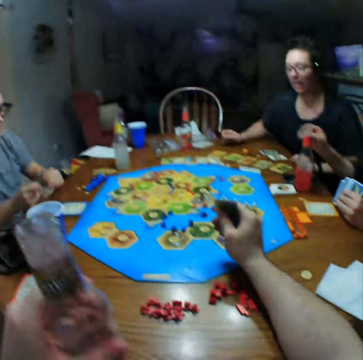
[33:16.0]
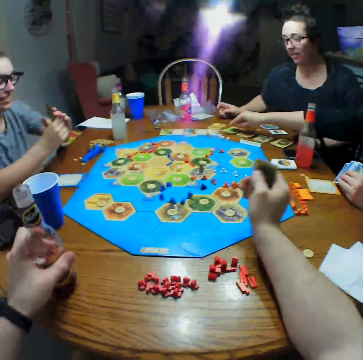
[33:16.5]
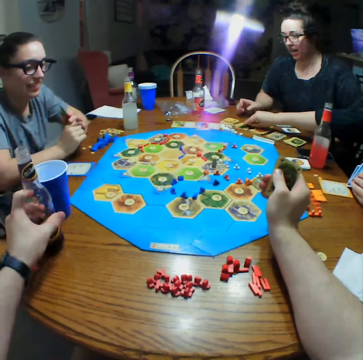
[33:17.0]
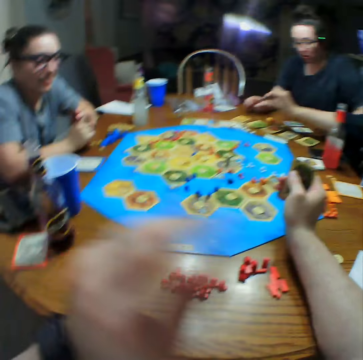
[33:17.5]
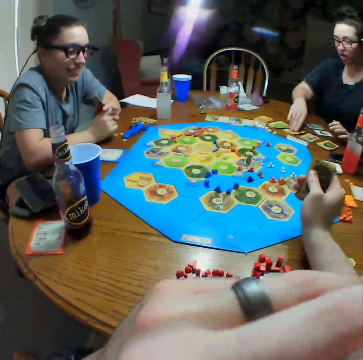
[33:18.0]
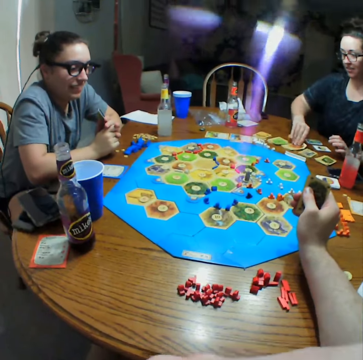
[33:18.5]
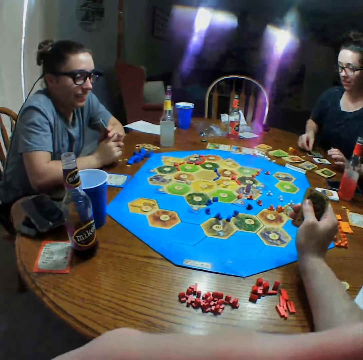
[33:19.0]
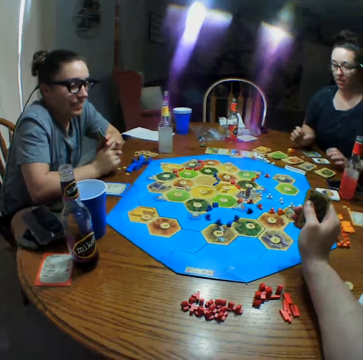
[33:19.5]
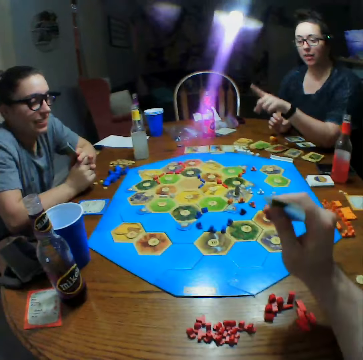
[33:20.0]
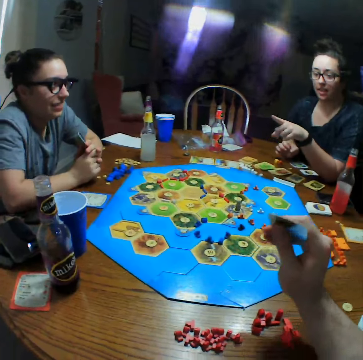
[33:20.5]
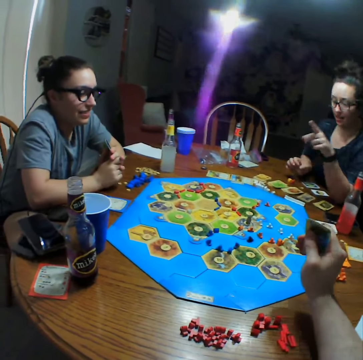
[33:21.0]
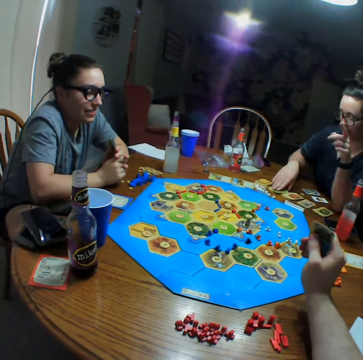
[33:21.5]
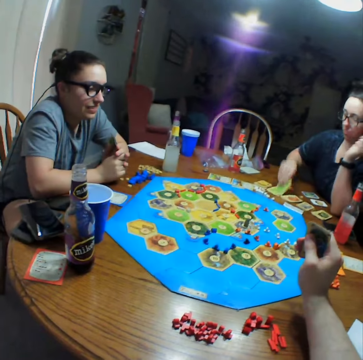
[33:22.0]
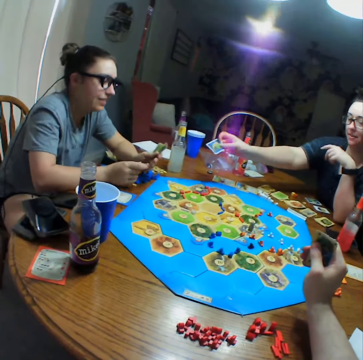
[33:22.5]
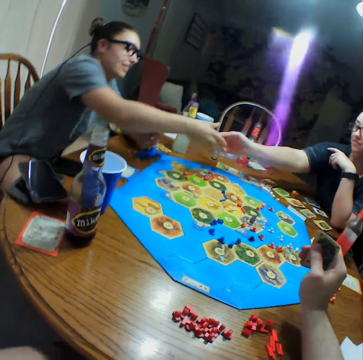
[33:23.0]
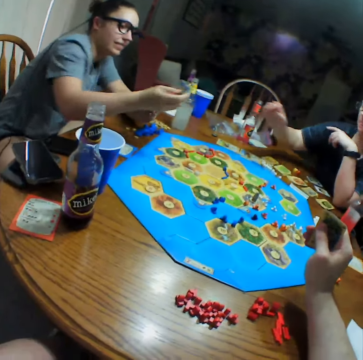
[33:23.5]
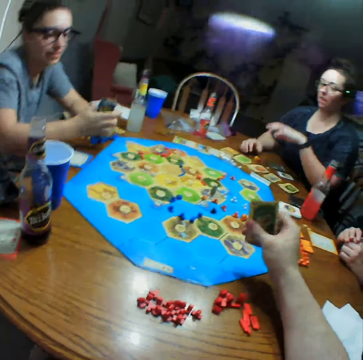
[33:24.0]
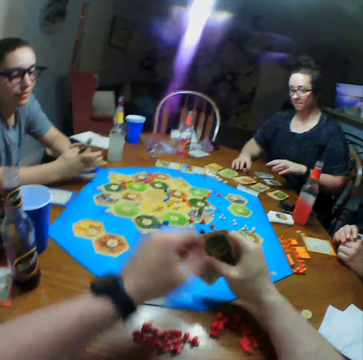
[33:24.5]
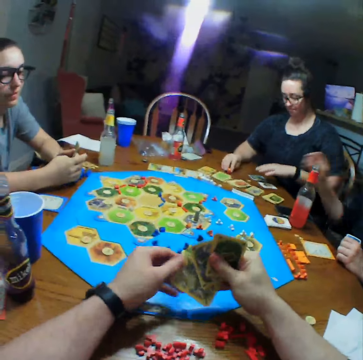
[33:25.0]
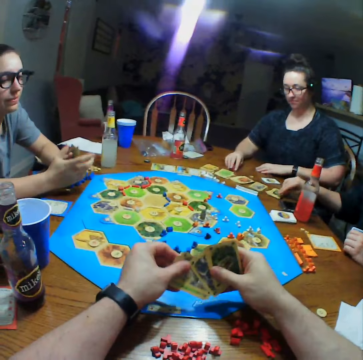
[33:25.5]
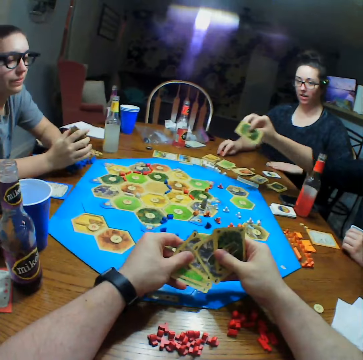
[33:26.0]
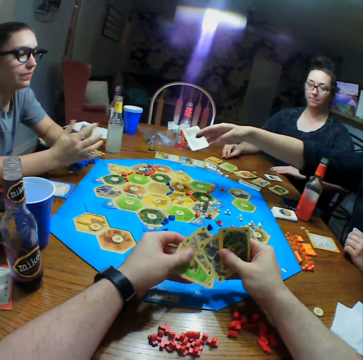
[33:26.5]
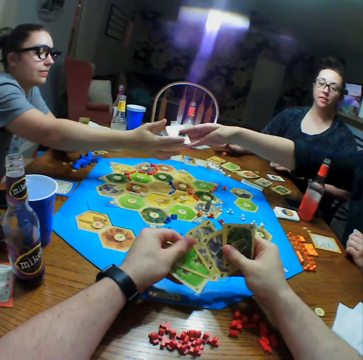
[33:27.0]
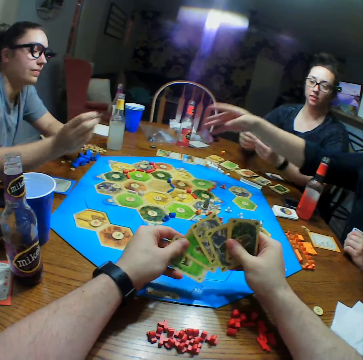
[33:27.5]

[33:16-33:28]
The camera wearer puts the bottle on the table. A person holds cards. The camera wearer touches the mouth. Another person turns a card on the table. The second person picks a card and puts the card on the table. The second person points at the first person. The camera wearer moves the right hand. The second person picks a card and gives the first person a card. The first person picks cards from a third person. The camera wearer selects cards. The second person holds a die. The third person gives the first person a card.

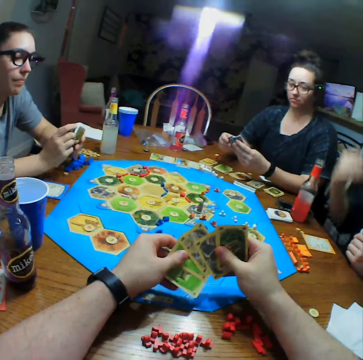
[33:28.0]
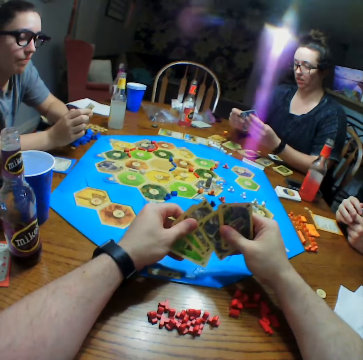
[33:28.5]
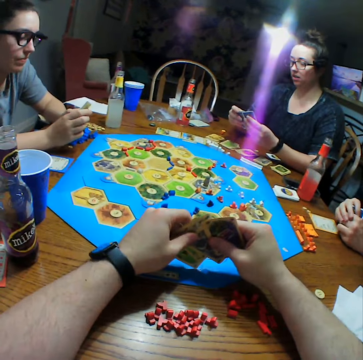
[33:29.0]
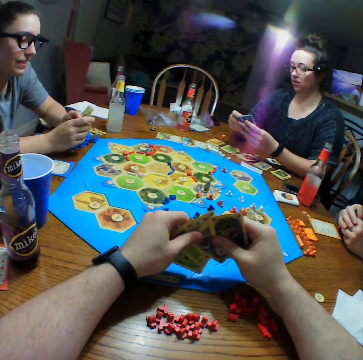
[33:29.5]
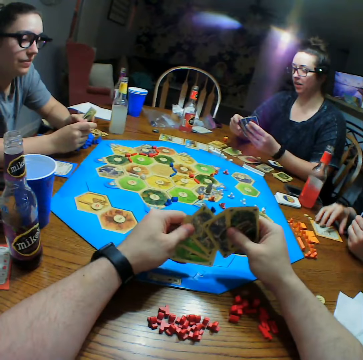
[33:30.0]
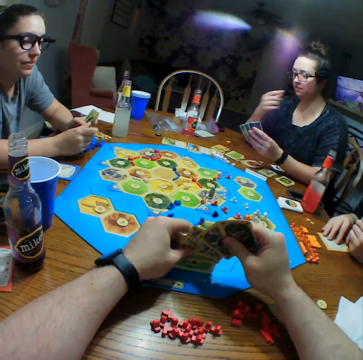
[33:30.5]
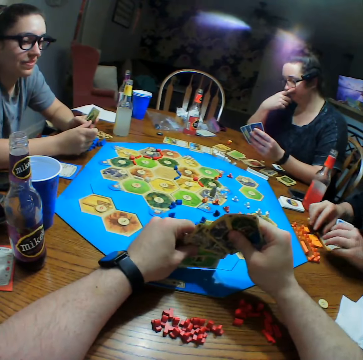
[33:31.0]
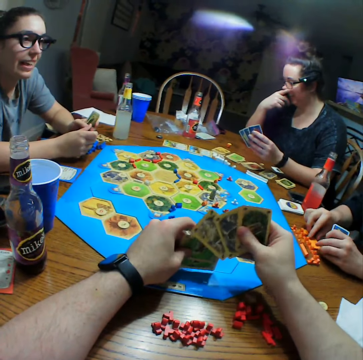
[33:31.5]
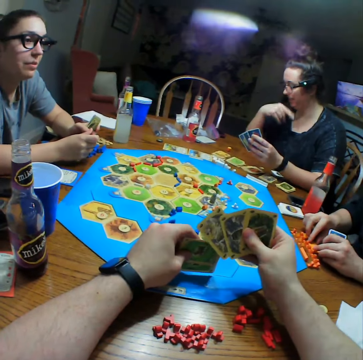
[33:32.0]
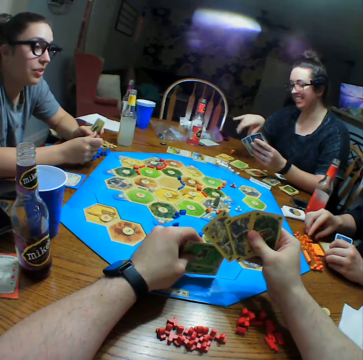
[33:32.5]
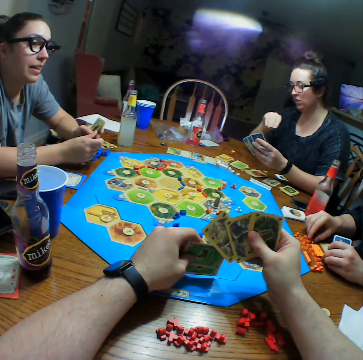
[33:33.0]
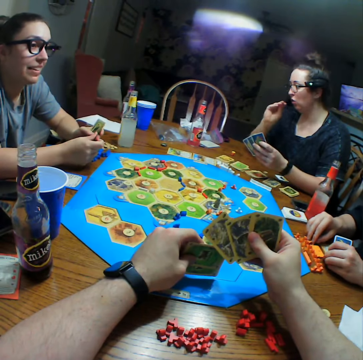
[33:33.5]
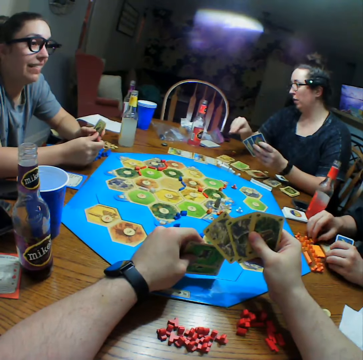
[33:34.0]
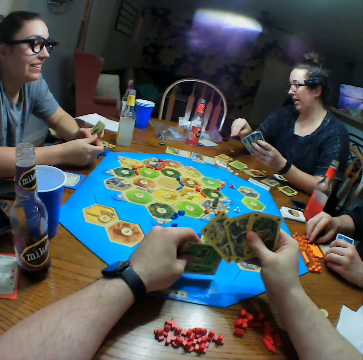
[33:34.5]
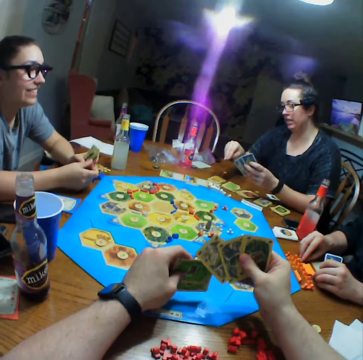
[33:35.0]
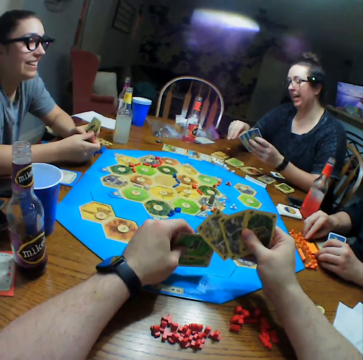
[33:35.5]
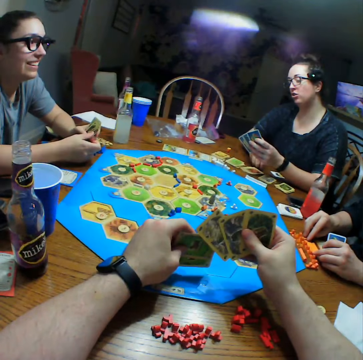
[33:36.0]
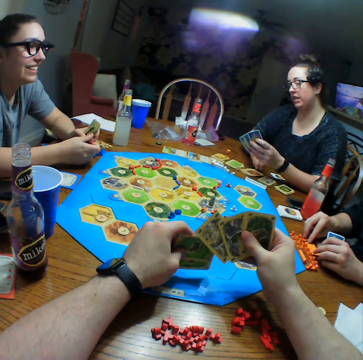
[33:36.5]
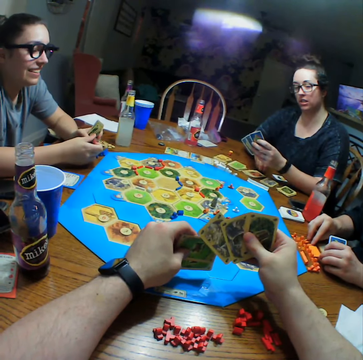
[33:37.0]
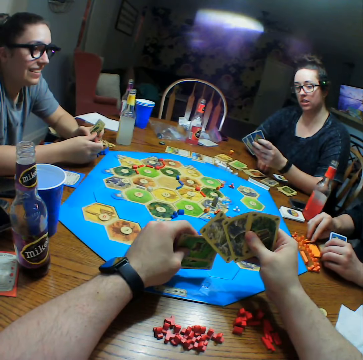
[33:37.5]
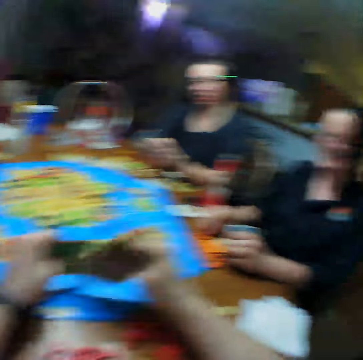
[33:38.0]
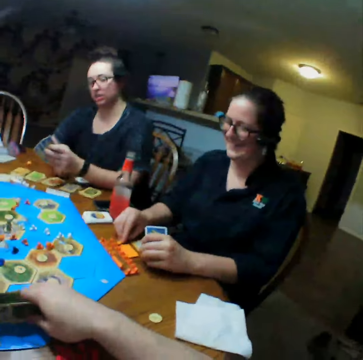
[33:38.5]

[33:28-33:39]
A person holds cards. The person touches the nose. The camera wearer holds cards. Another person interacts with a third person. The third person holds dice. The first person moves the right hand.

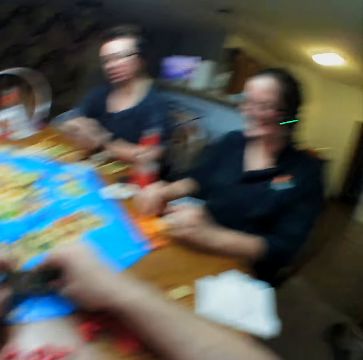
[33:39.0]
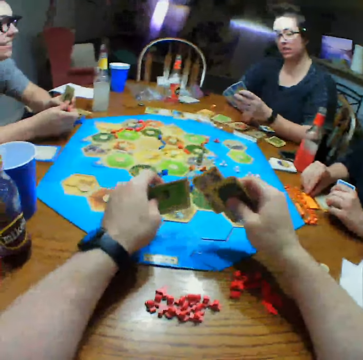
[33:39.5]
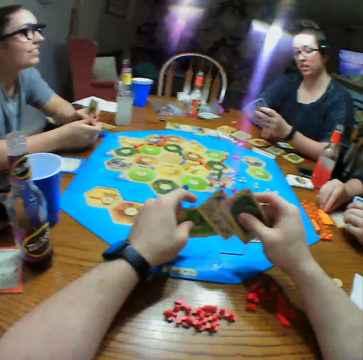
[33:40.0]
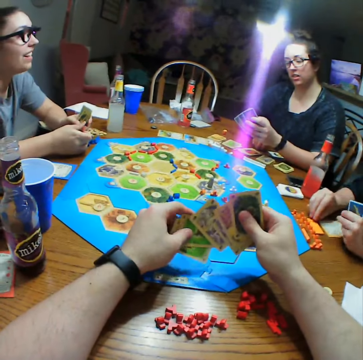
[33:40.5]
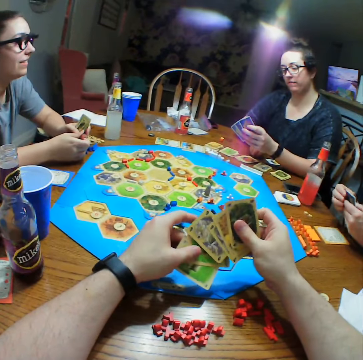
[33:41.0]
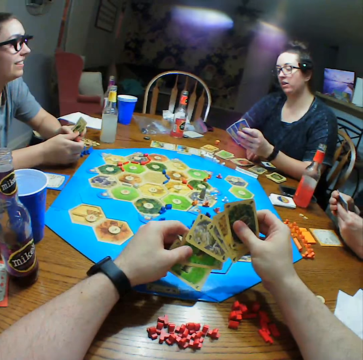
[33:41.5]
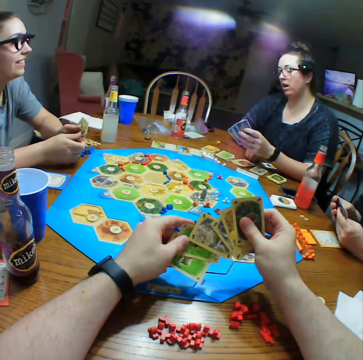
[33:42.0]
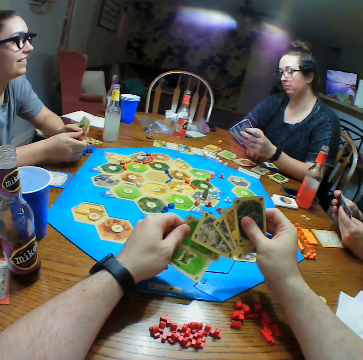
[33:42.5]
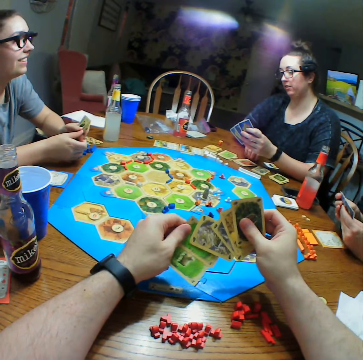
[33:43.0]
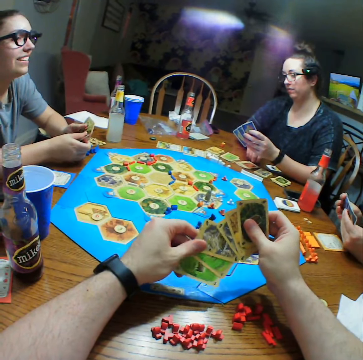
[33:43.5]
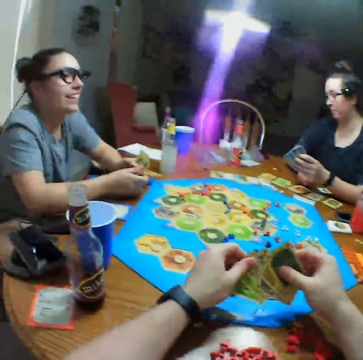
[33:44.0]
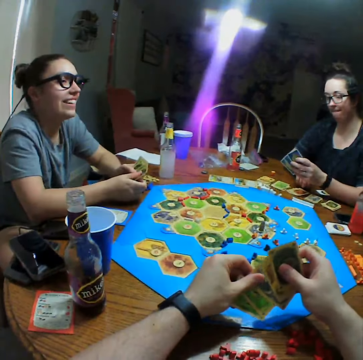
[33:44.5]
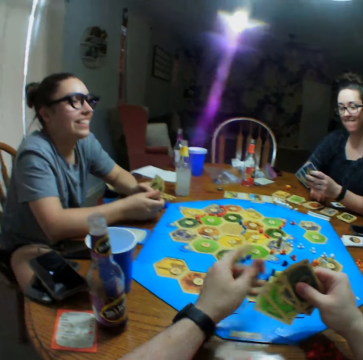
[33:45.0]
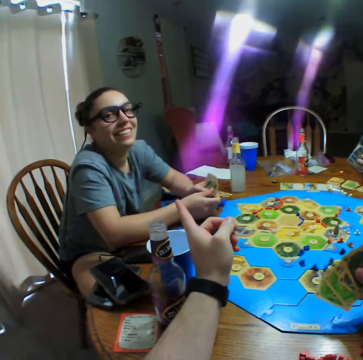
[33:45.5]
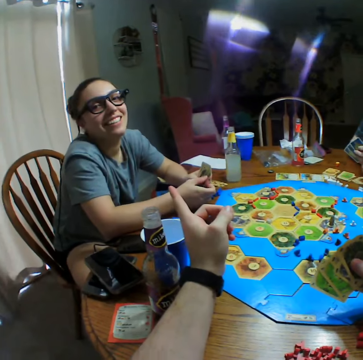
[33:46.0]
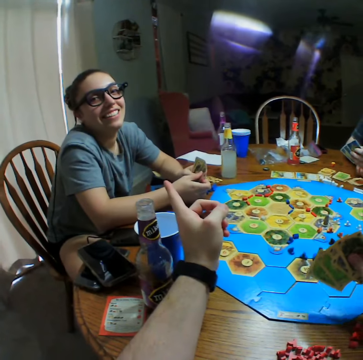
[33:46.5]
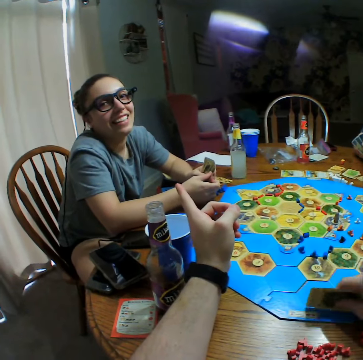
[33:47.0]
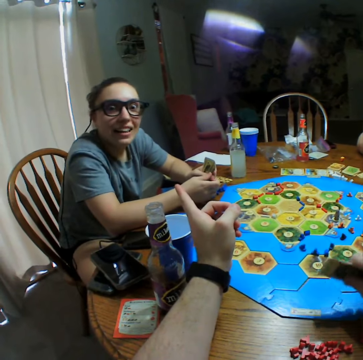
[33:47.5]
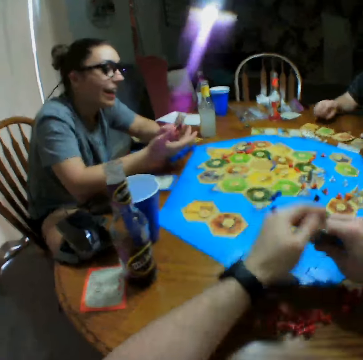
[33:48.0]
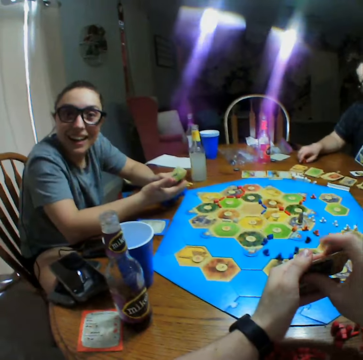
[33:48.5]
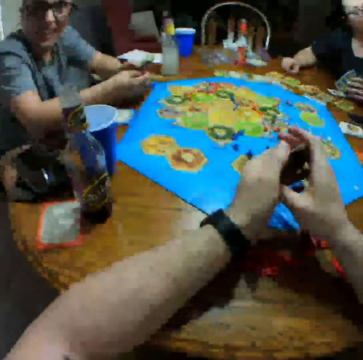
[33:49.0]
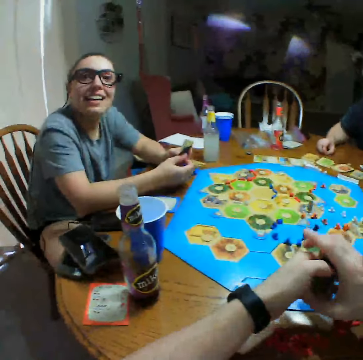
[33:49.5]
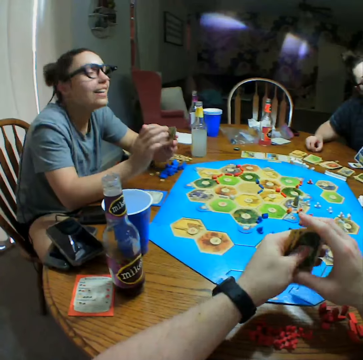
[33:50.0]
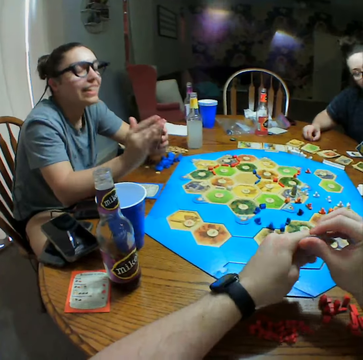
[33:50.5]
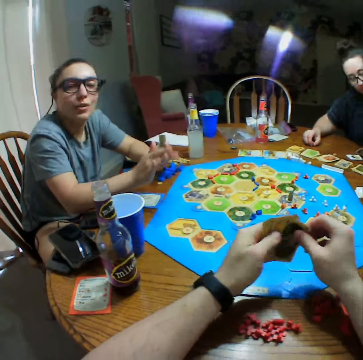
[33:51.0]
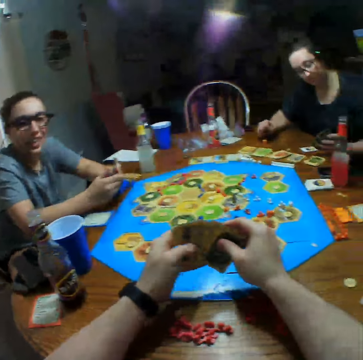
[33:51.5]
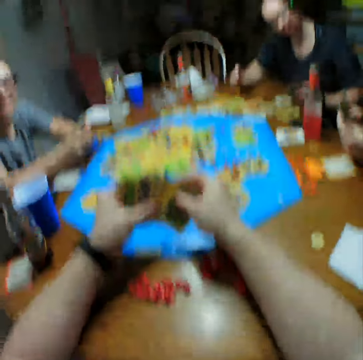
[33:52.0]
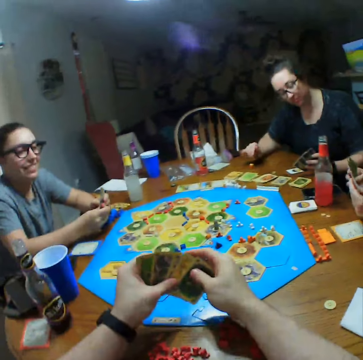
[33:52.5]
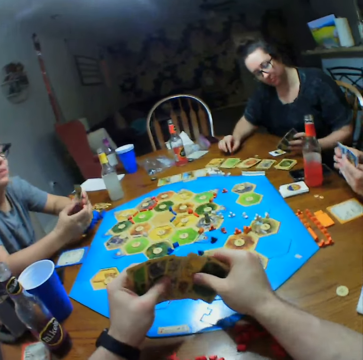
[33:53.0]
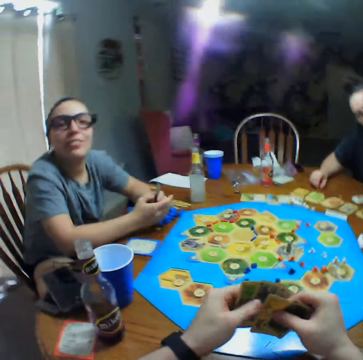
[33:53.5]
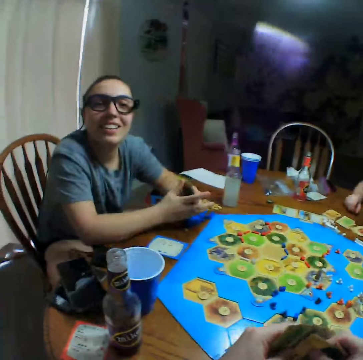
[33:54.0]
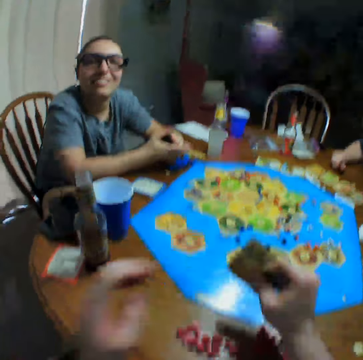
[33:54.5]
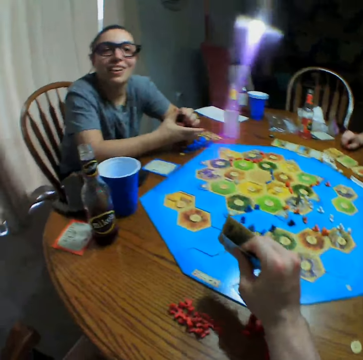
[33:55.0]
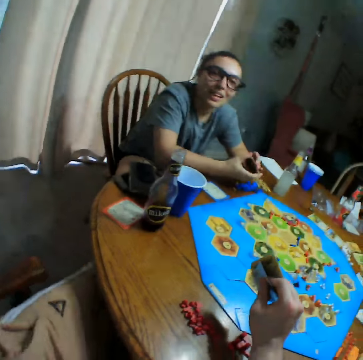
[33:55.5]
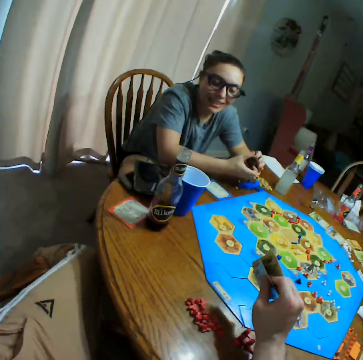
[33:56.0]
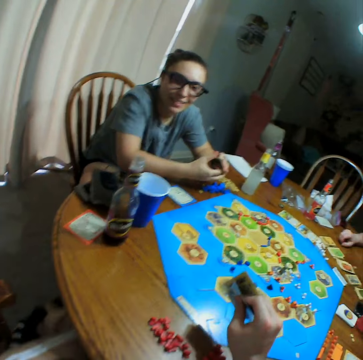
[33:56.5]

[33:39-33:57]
A person holds cards. The camera wearer selects cards. Another person holds cards. The first person touches the table. The camera wearer points at a third person. The third person interacts with the camera wearer. The camera wearer adjusts cards. The first person picks up a die. The first person drops the die on the table. The camera wearer selects cards. The first person holds the die. The camera wearer moves the left hand. They move the left leg.
